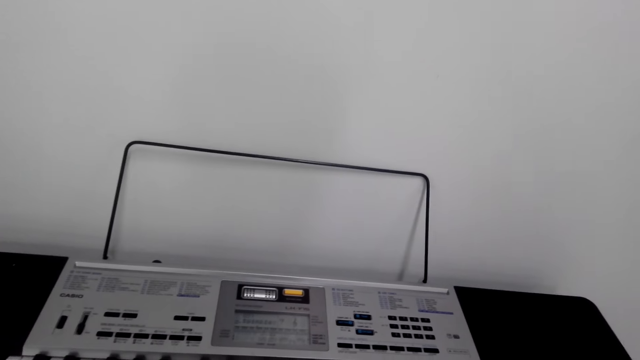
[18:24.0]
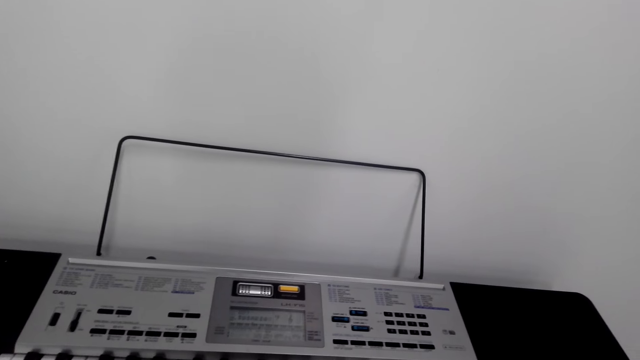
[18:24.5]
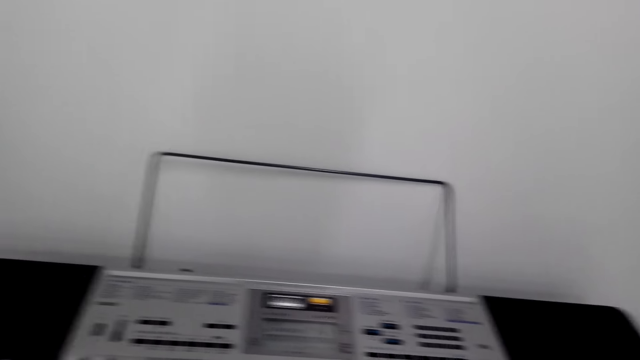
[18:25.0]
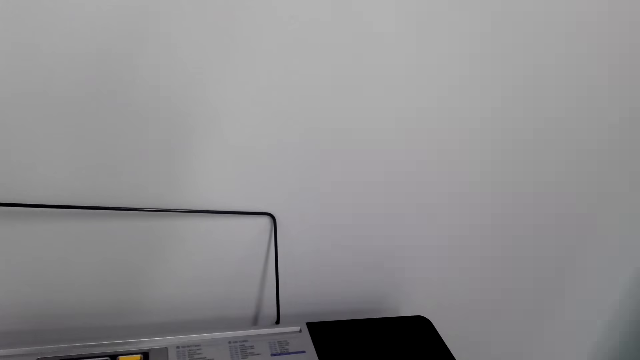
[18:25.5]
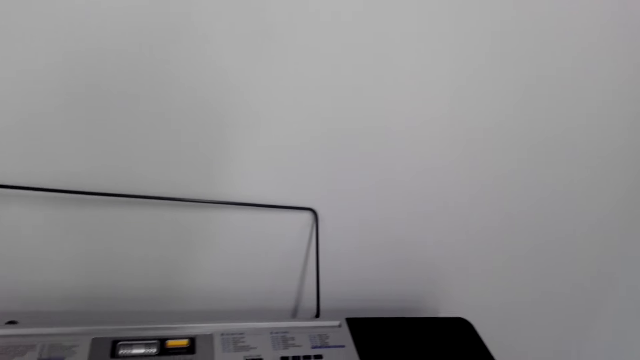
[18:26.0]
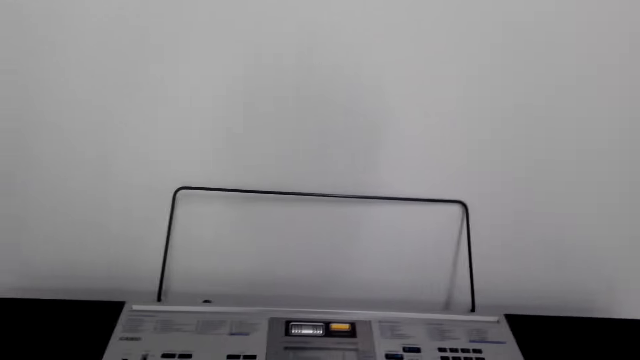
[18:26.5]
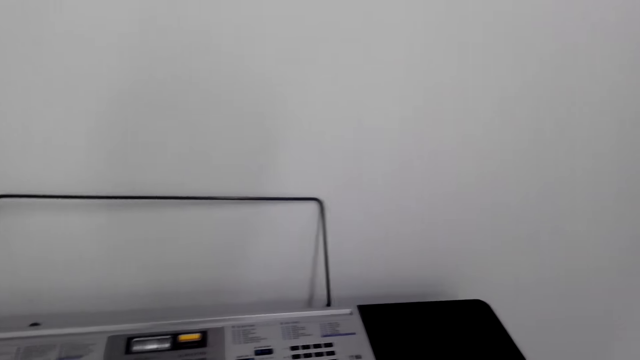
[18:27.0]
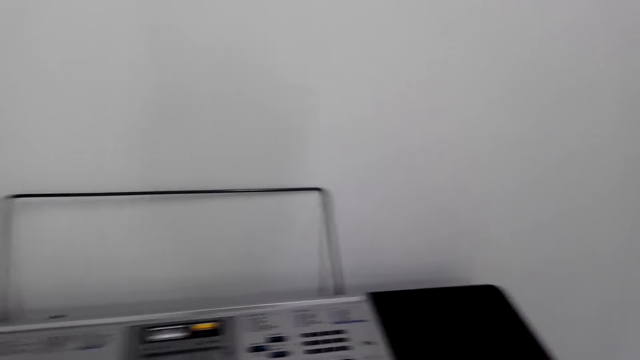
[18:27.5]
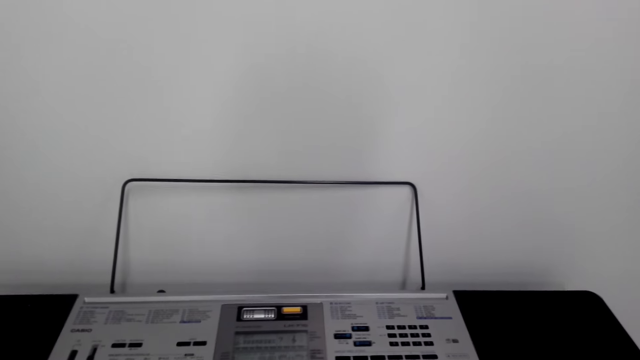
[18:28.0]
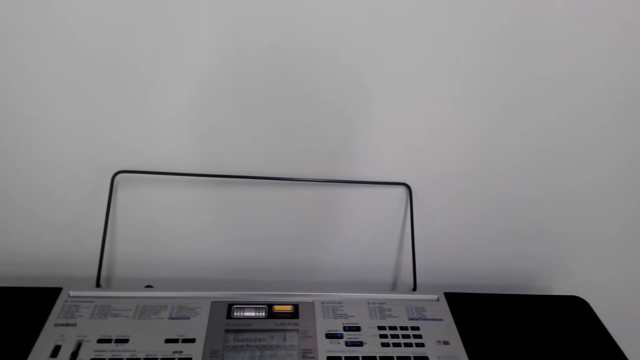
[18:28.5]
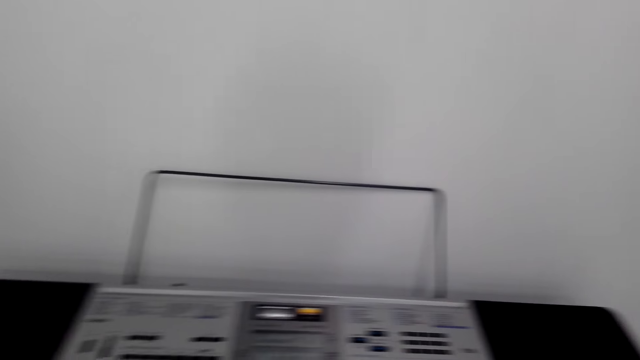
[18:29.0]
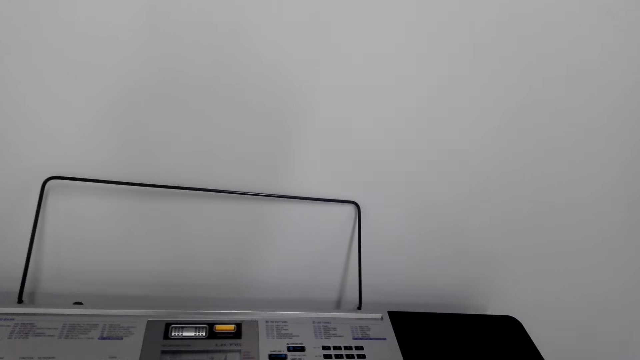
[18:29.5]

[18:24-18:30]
The camera wearer plays the piano and talks. They play the piano and stop talking.

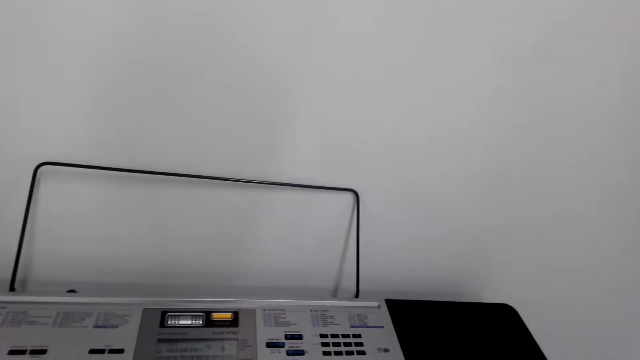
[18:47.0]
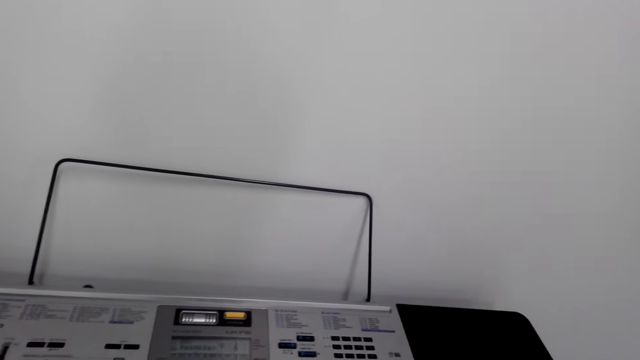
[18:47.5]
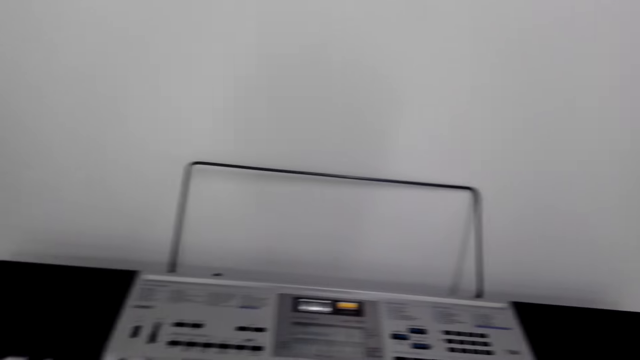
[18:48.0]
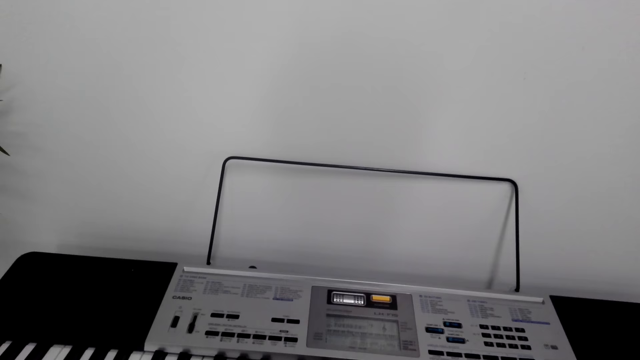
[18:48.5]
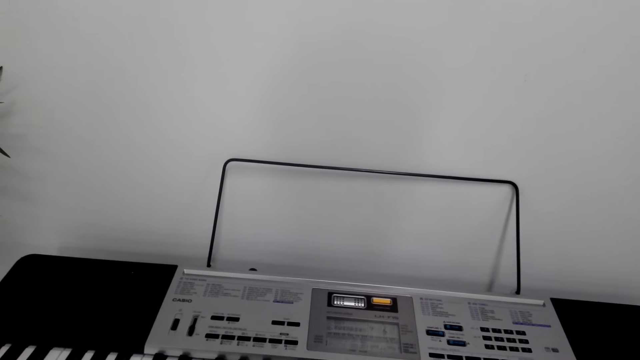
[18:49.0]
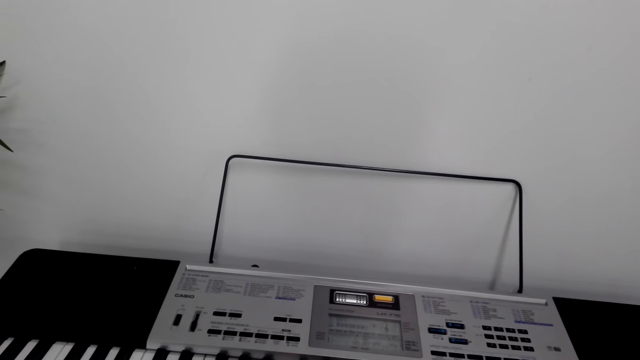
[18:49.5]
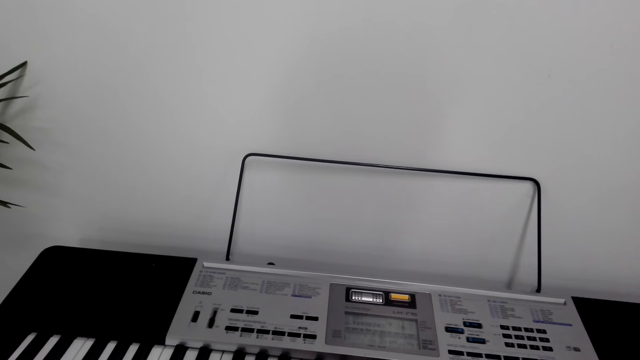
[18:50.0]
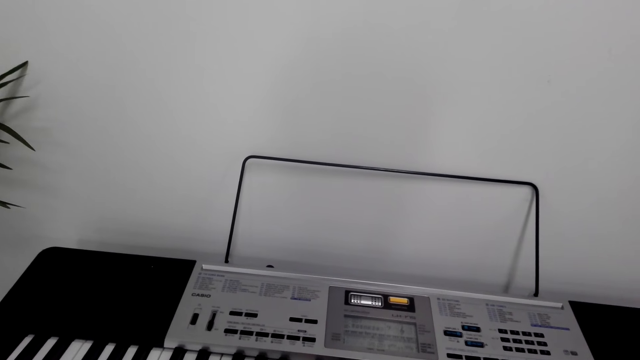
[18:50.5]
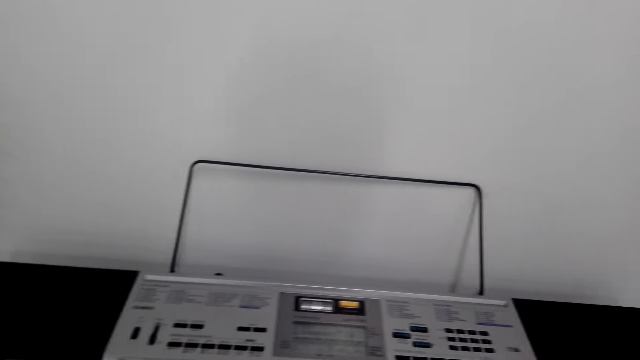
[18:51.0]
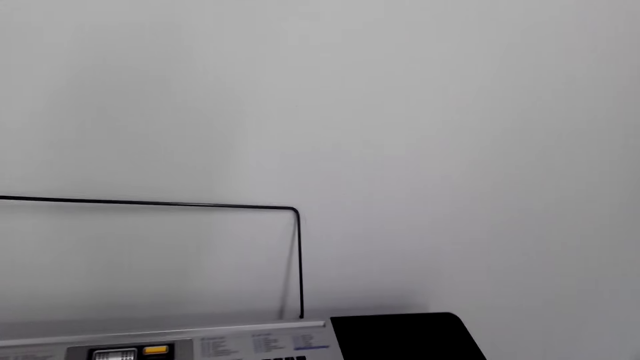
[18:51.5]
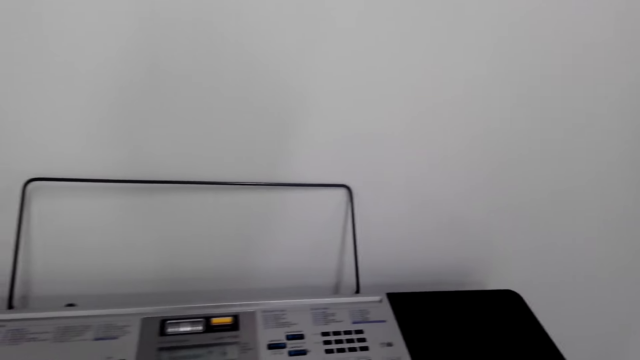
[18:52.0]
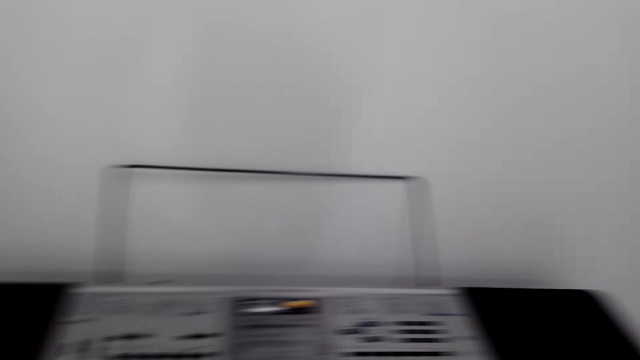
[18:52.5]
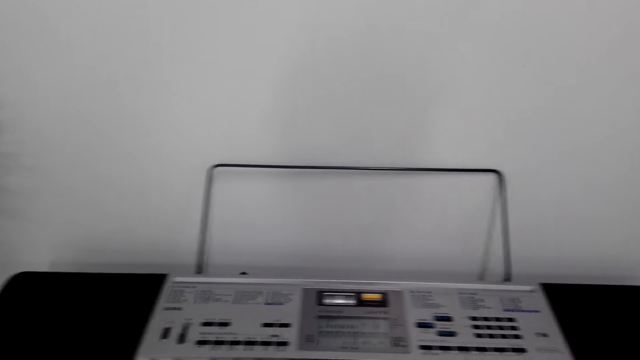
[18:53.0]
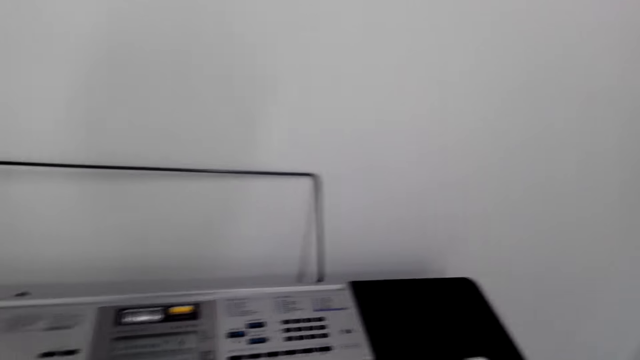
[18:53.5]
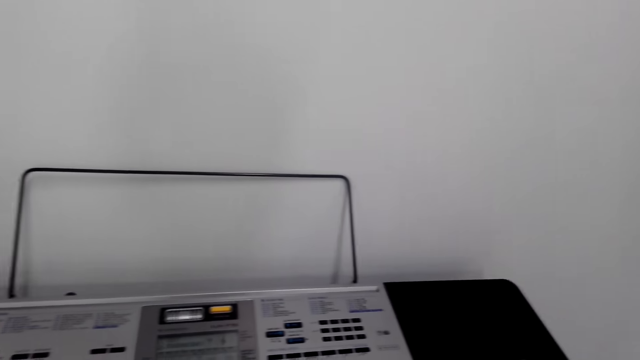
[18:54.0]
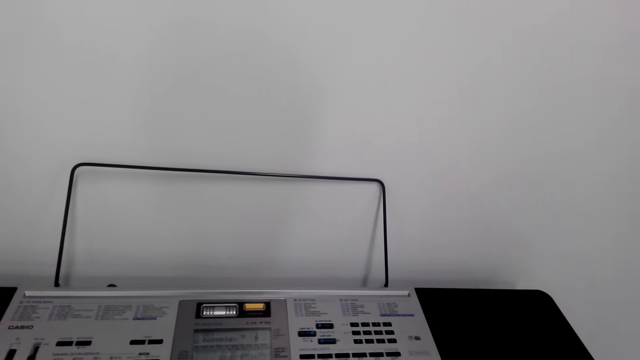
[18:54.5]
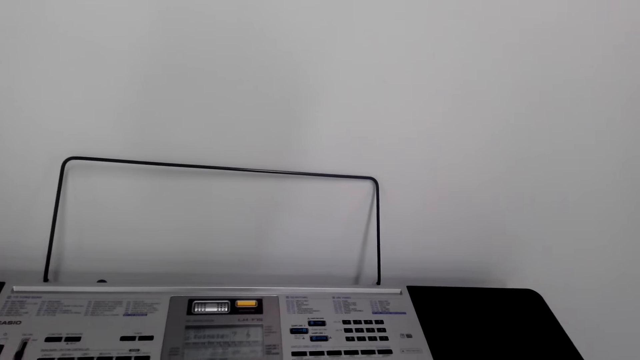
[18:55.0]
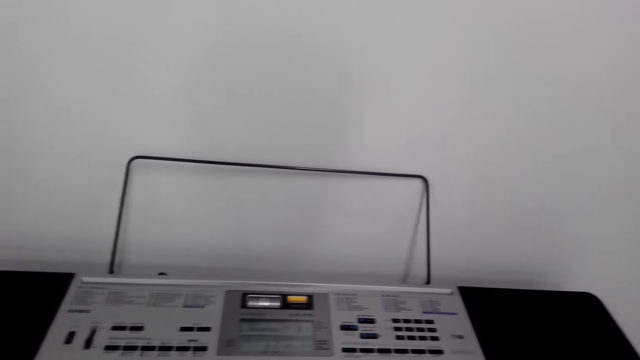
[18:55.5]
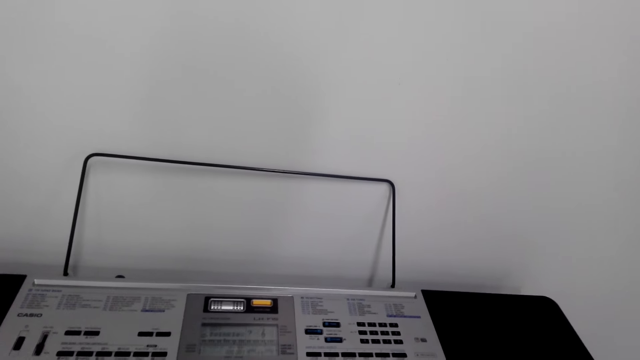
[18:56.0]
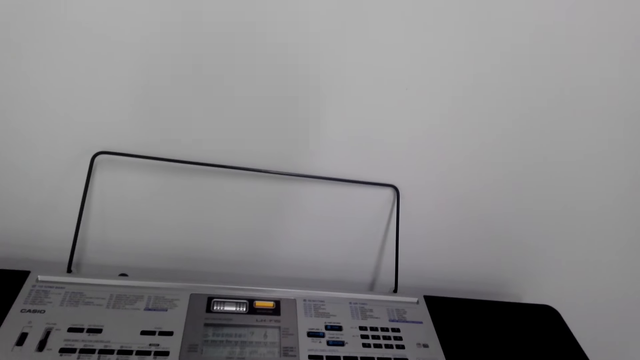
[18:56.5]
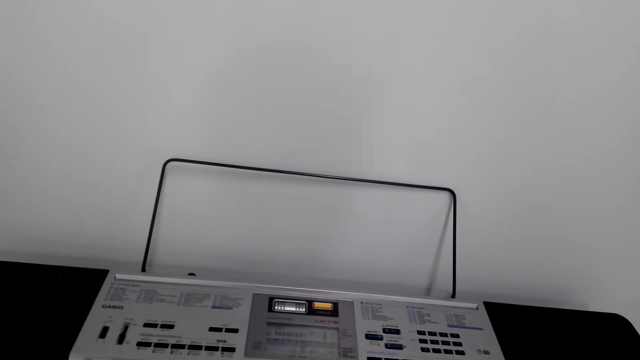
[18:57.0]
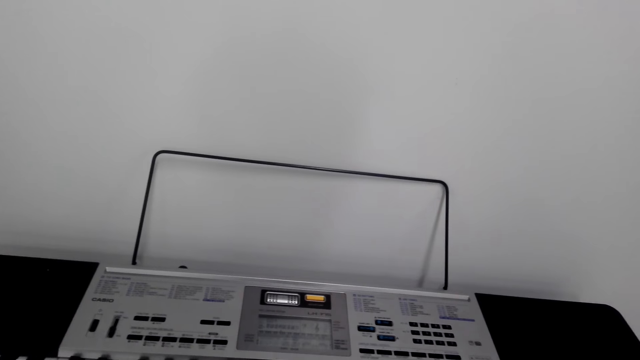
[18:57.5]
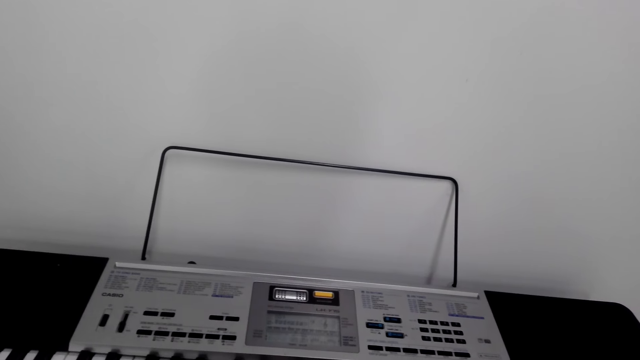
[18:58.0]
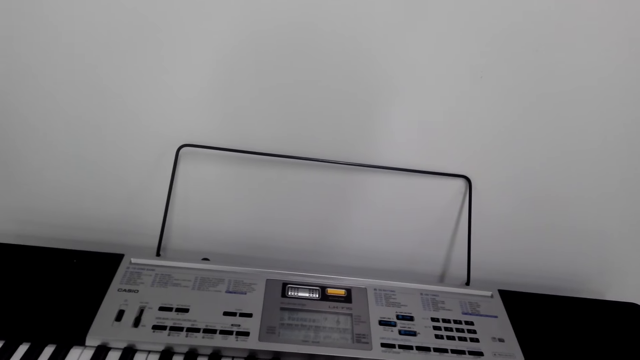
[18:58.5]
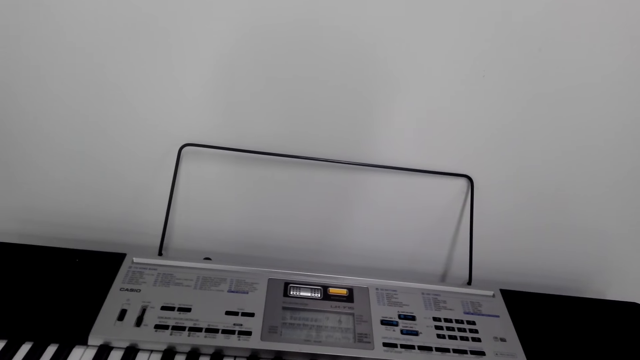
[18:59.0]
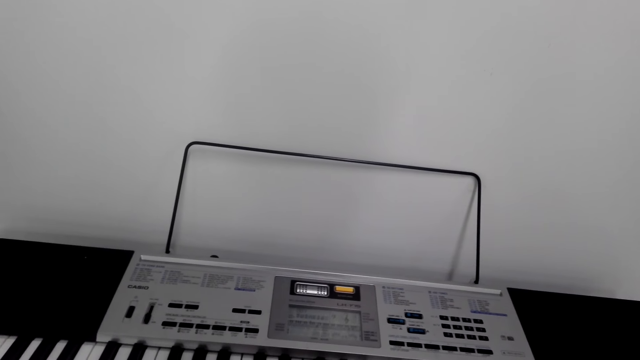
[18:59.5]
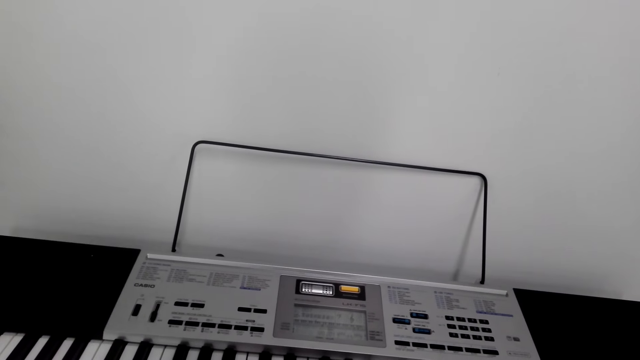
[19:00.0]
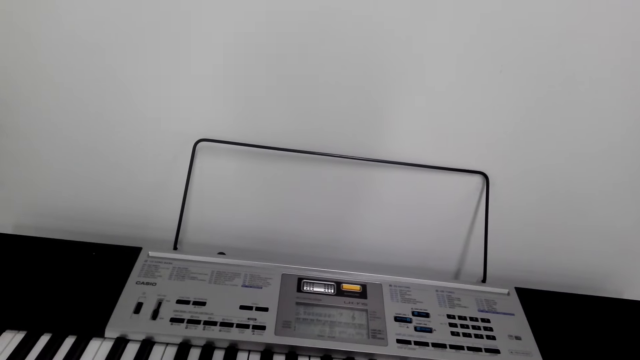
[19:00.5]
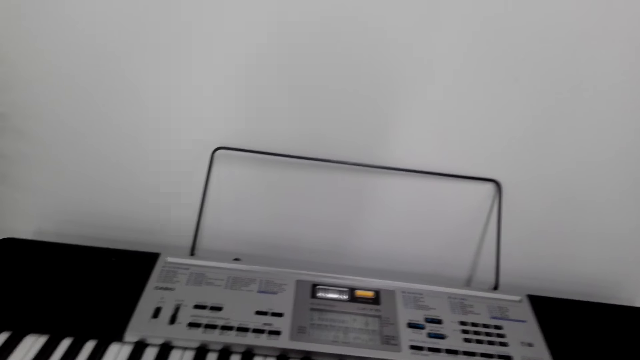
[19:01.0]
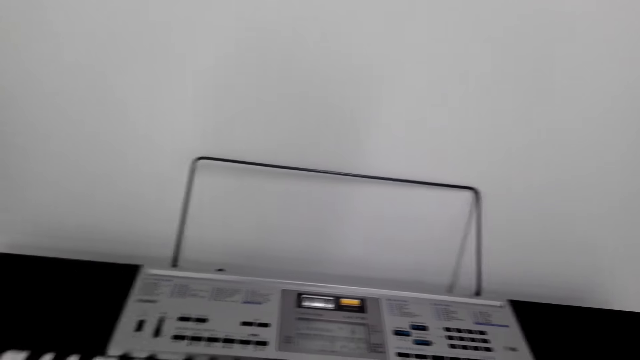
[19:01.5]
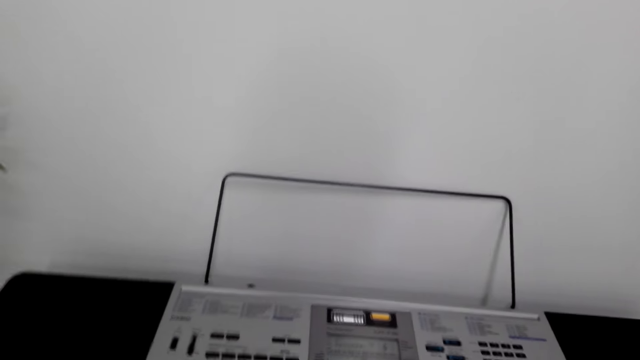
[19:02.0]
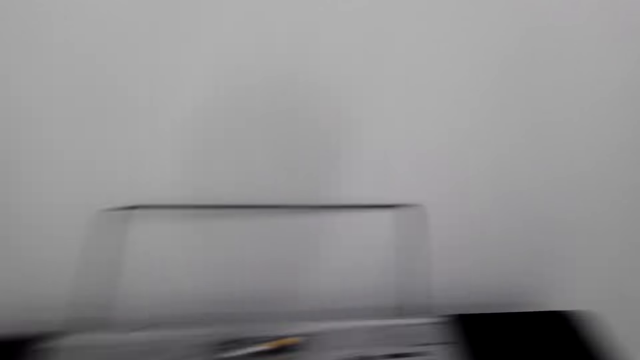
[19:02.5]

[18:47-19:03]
The camera wearer plays the piano.
